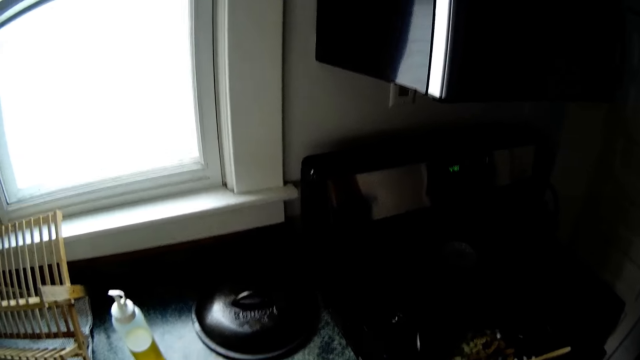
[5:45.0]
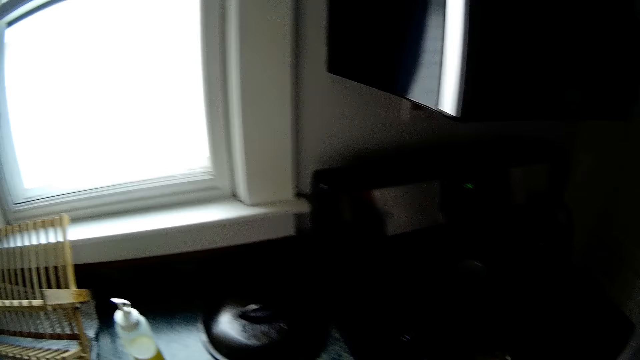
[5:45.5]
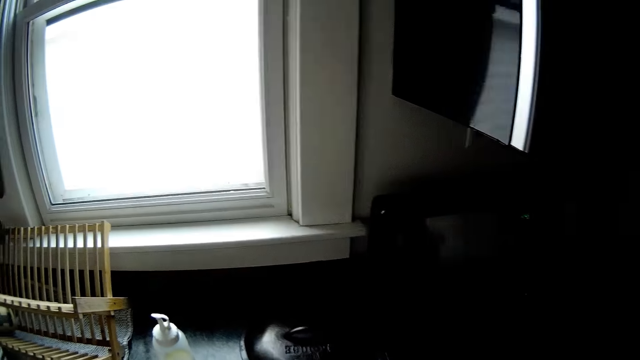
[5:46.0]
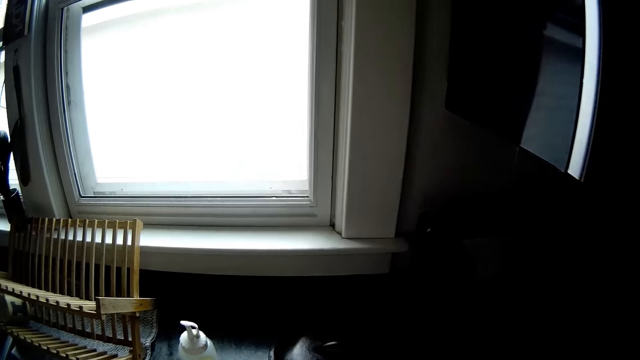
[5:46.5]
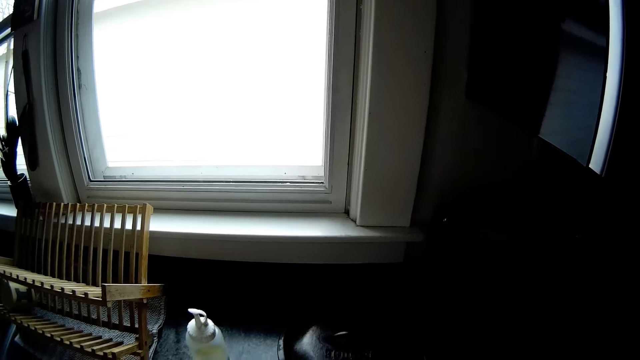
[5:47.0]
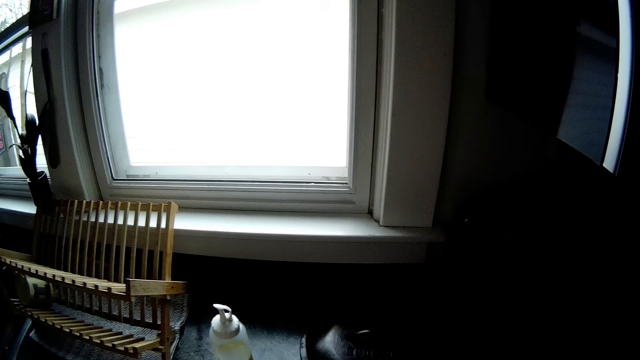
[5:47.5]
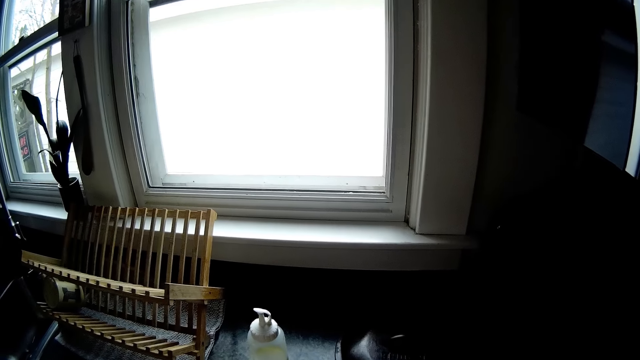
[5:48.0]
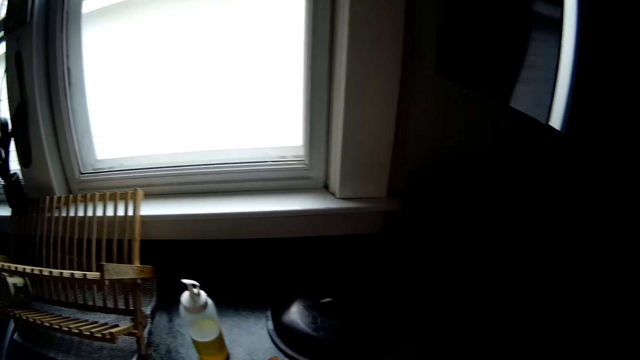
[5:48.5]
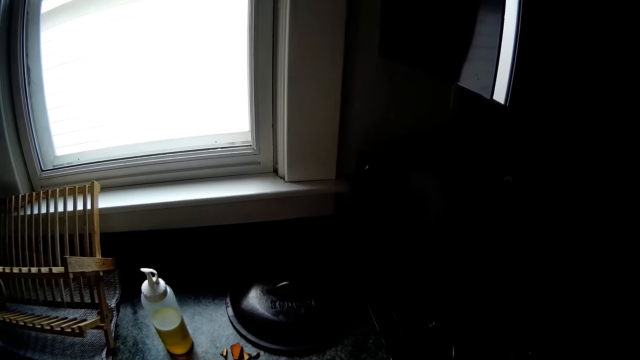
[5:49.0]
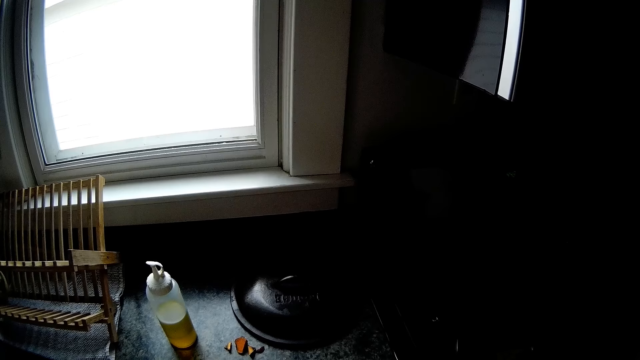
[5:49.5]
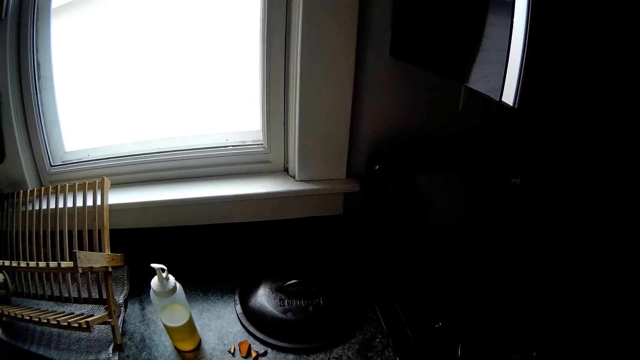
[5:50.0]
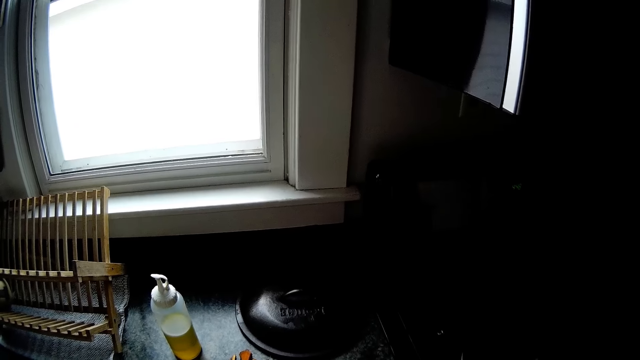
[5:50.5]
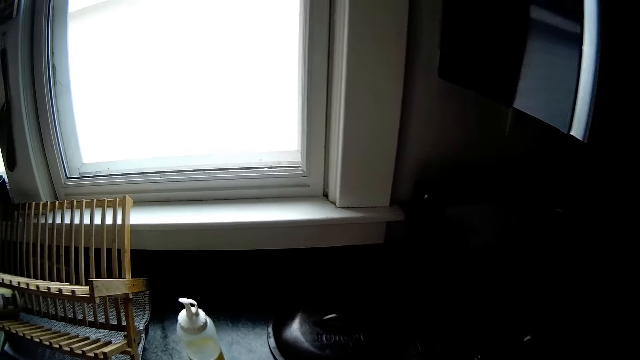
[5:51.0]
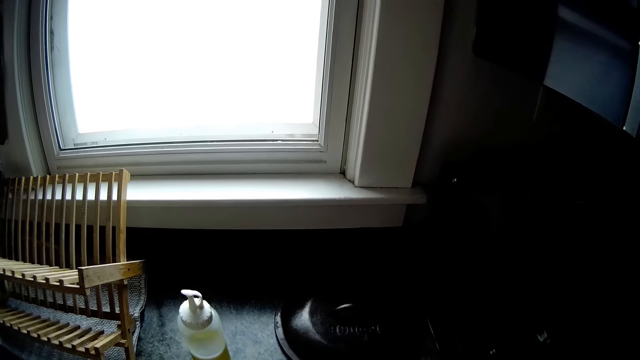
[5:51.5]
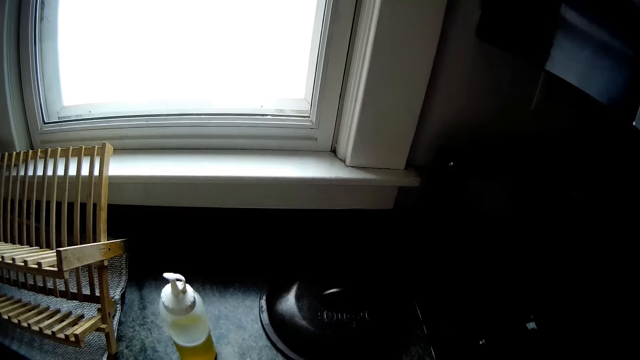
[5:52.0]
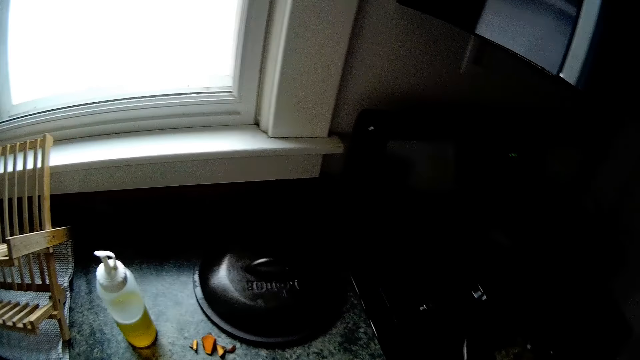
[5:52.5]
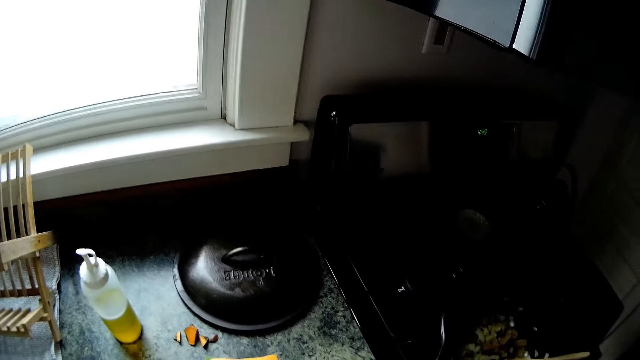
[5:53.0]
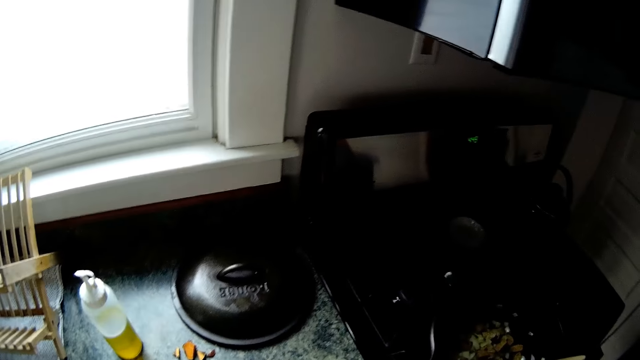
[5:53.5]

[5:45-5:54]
The camera wearer lifts a piece of pawpaw in his left hand. He looks around a kitchen.

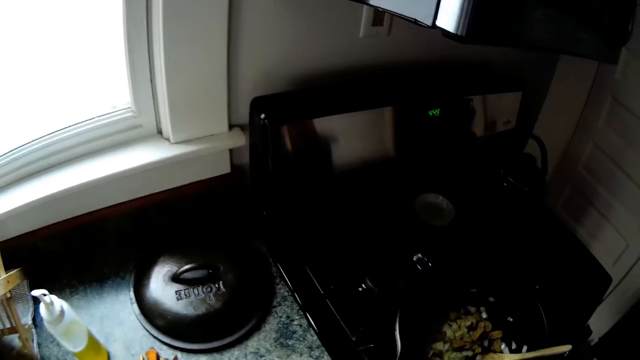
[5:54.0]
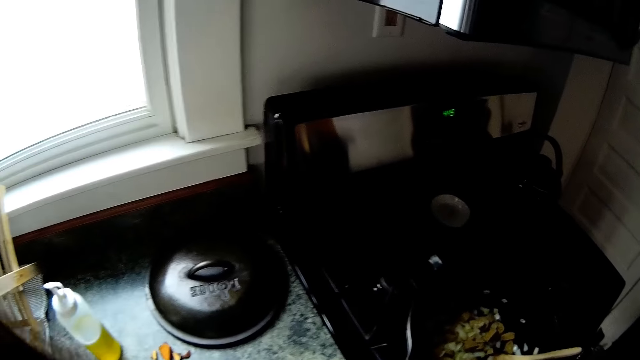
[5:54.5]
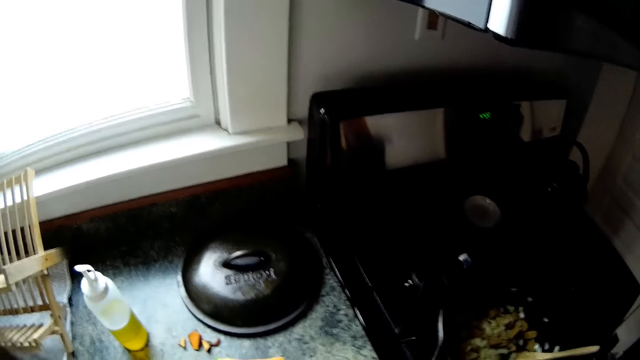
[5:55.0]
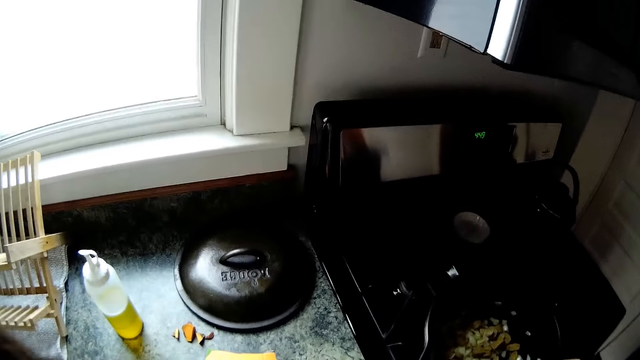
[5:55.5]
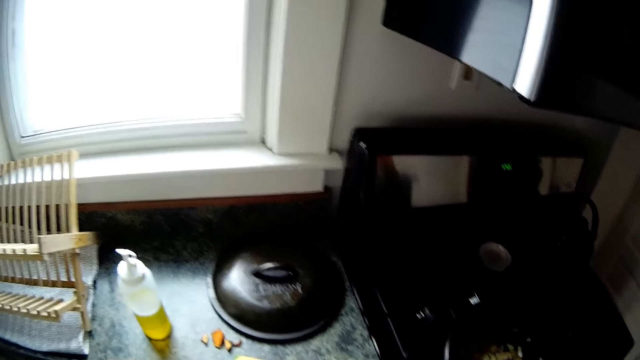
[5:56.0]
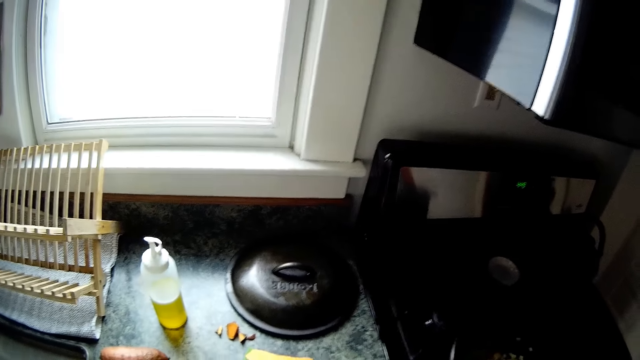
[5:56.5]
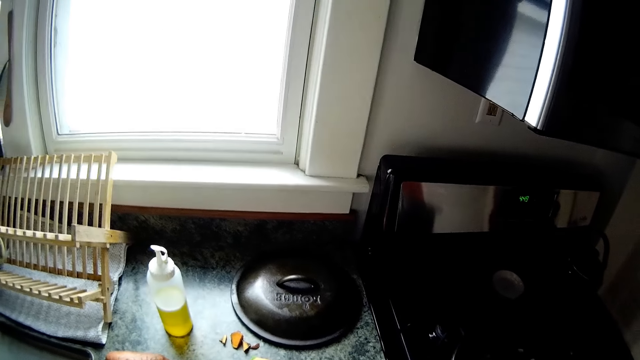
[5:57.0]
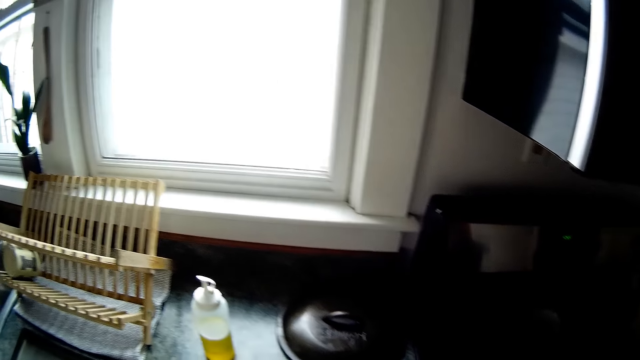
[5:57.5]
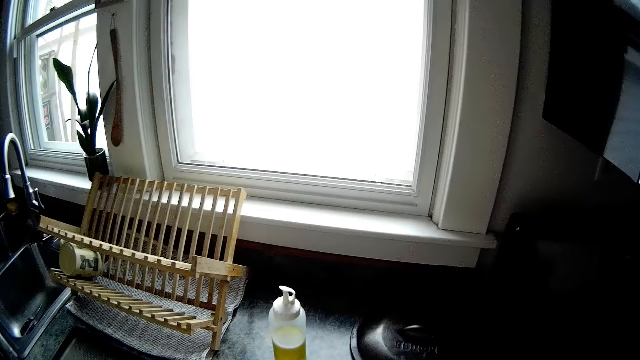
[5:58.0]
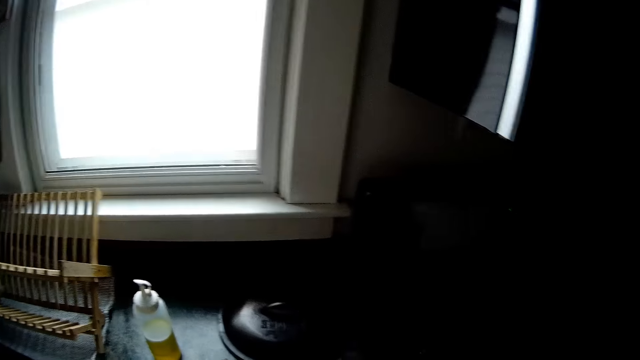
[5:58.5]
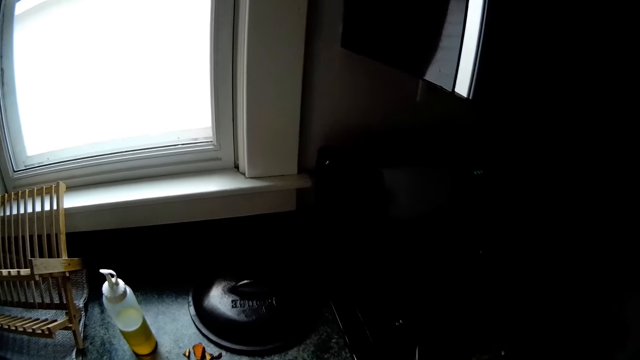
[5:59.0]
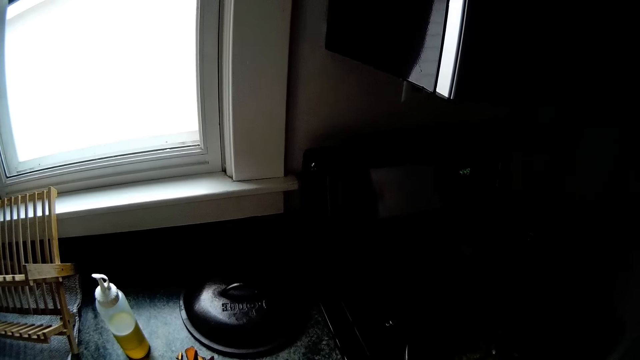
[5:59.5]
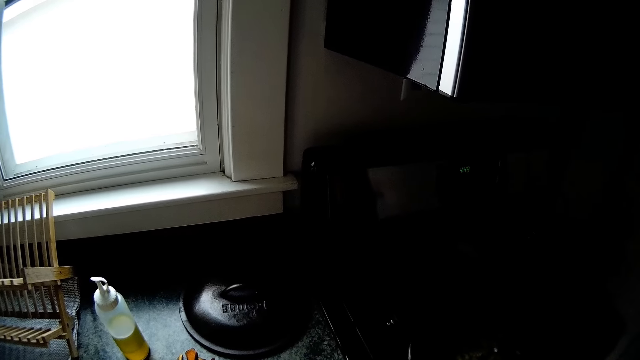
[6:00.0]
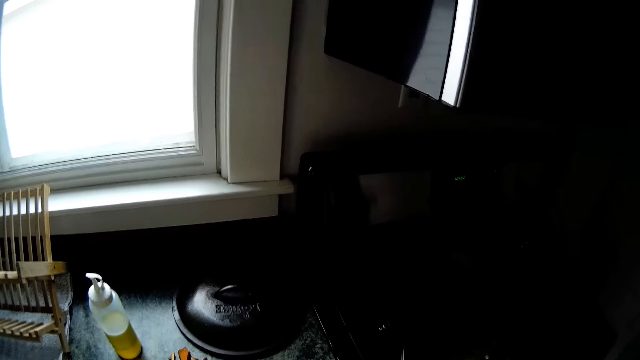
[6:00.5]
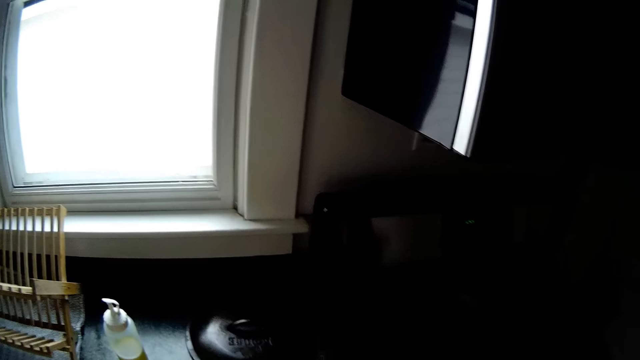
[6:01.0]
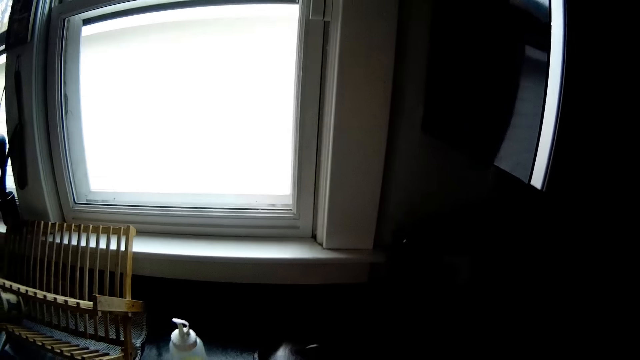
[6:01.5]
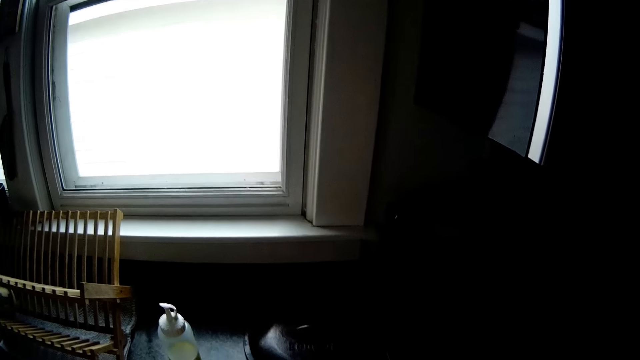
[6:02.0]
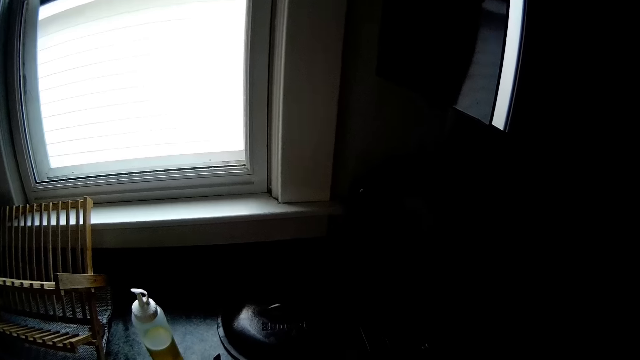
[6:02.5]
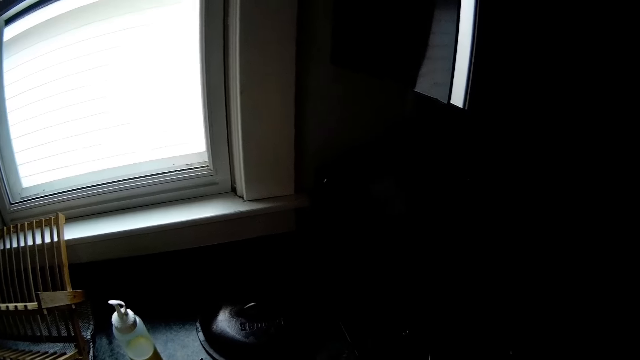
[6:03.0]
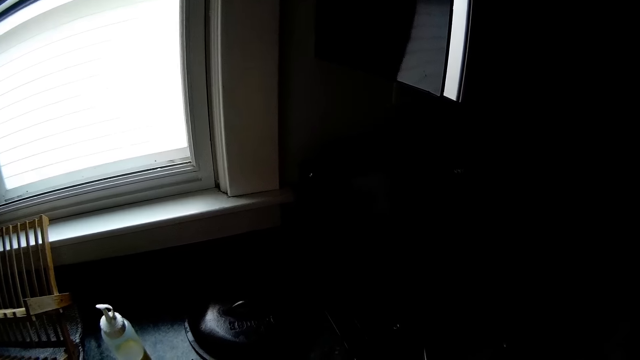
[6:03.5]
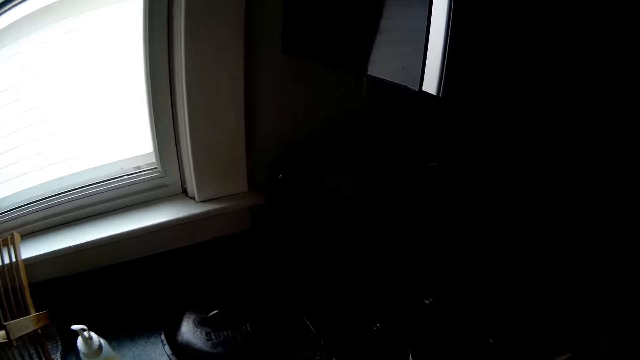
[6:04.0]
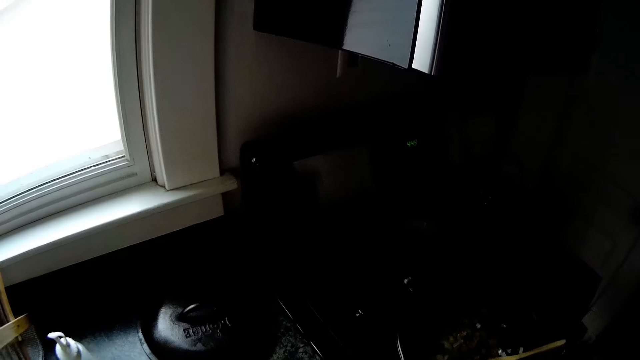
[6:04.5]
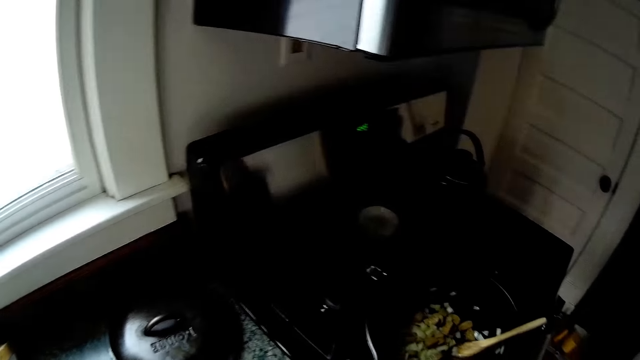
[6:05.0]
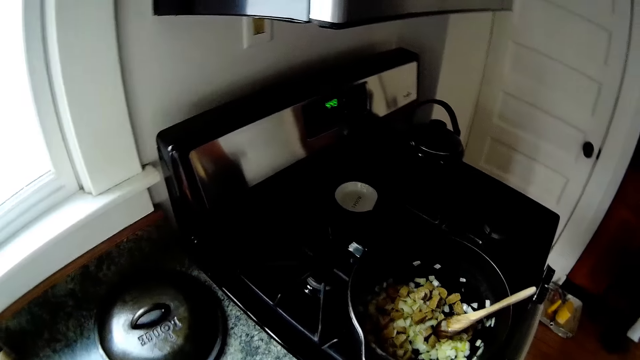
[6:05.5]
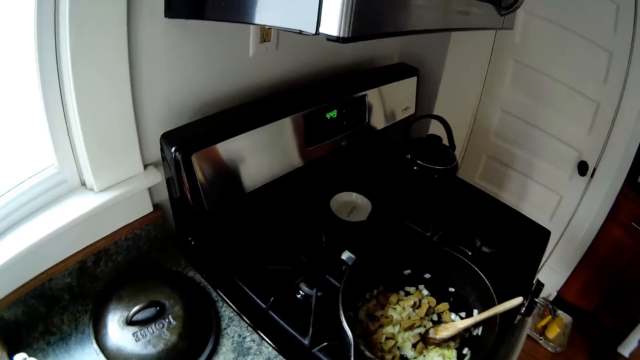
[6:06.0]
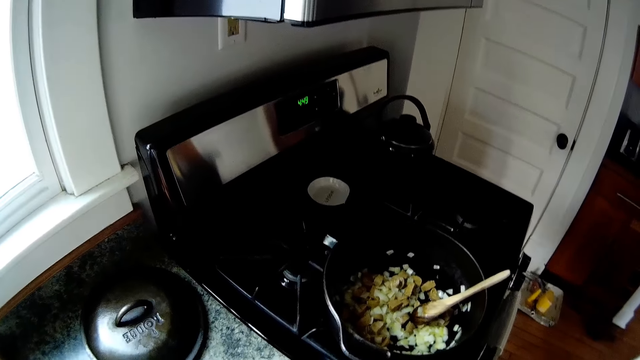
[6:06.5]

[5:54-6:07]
The camera wearer uses a knife on a chopping board. They look around a kitchen. They interact with a man.
